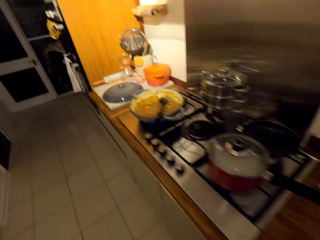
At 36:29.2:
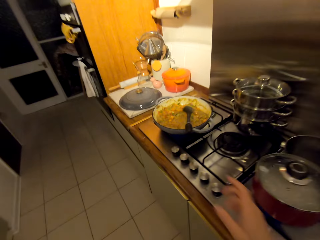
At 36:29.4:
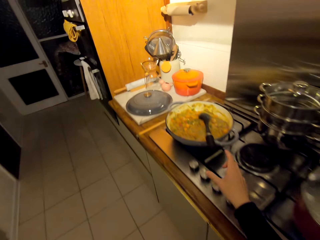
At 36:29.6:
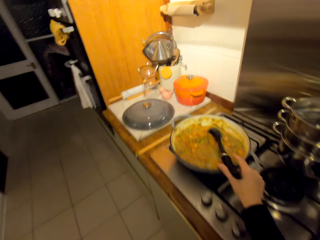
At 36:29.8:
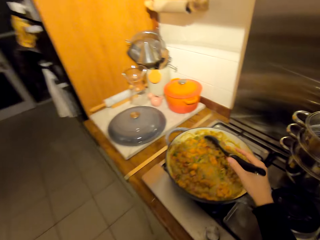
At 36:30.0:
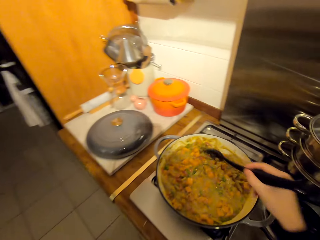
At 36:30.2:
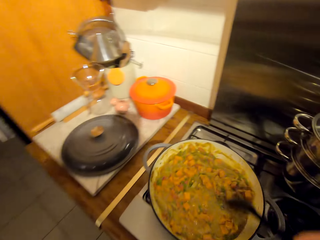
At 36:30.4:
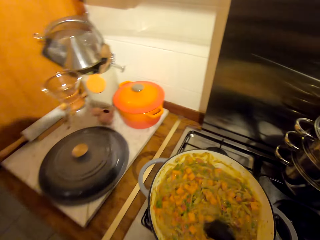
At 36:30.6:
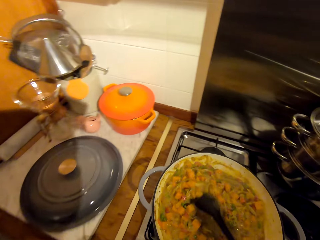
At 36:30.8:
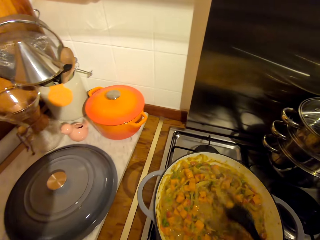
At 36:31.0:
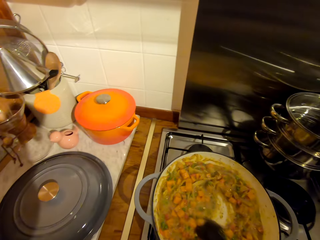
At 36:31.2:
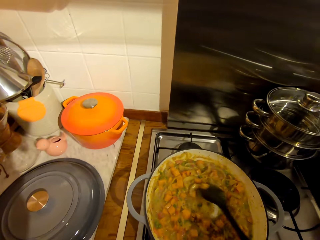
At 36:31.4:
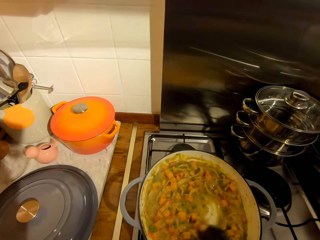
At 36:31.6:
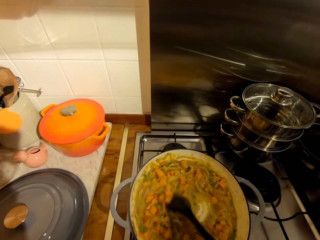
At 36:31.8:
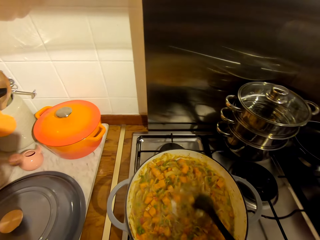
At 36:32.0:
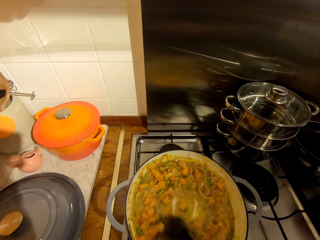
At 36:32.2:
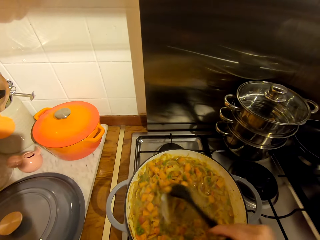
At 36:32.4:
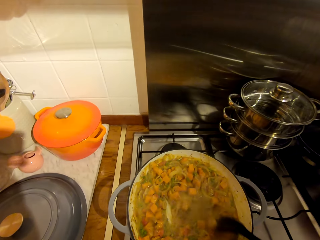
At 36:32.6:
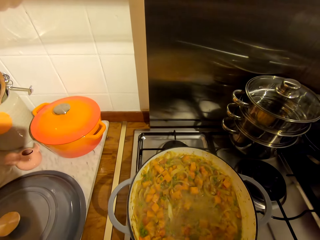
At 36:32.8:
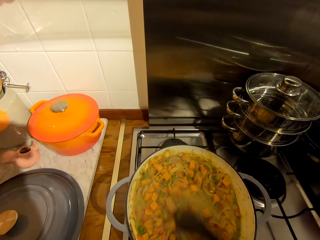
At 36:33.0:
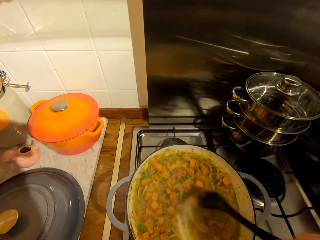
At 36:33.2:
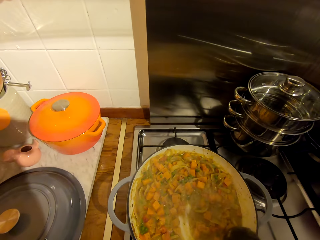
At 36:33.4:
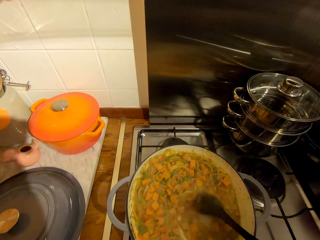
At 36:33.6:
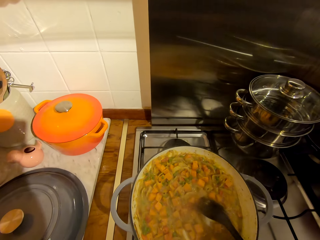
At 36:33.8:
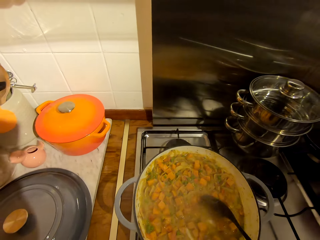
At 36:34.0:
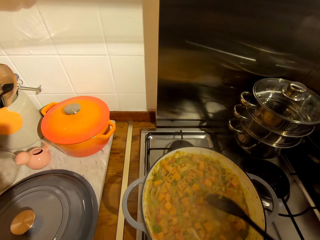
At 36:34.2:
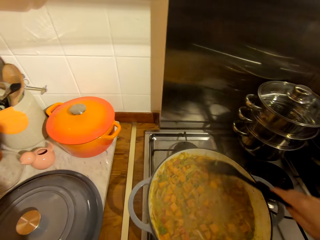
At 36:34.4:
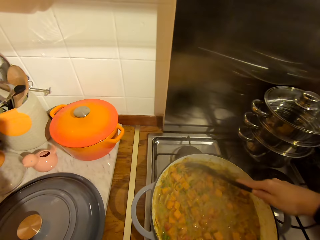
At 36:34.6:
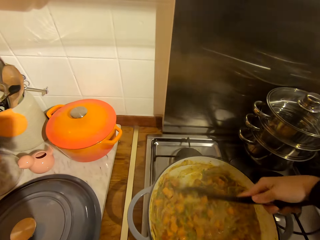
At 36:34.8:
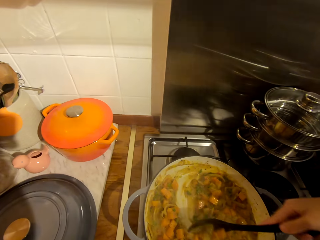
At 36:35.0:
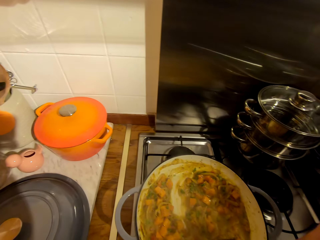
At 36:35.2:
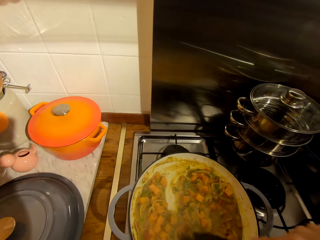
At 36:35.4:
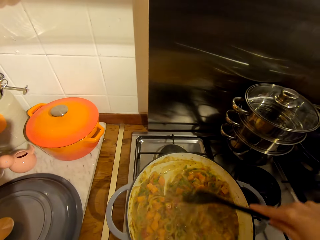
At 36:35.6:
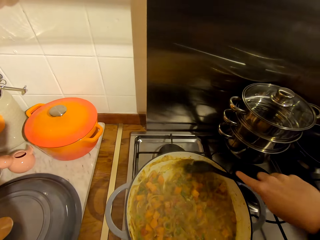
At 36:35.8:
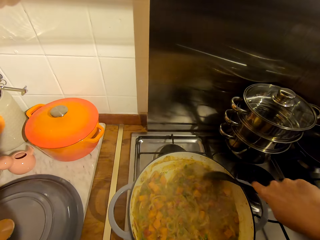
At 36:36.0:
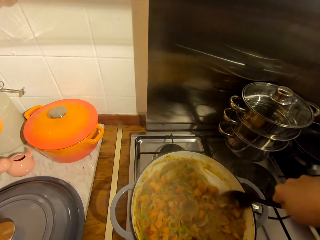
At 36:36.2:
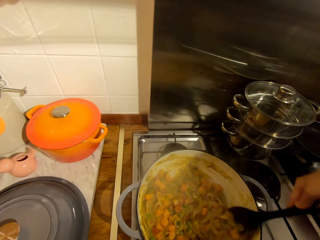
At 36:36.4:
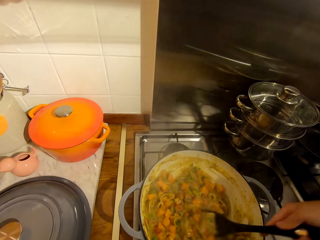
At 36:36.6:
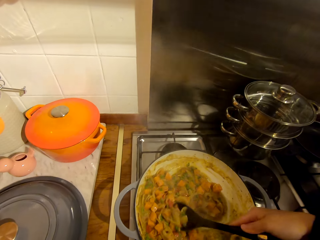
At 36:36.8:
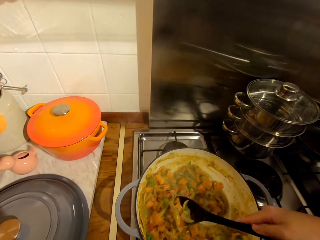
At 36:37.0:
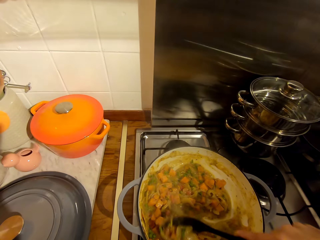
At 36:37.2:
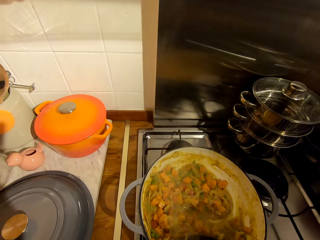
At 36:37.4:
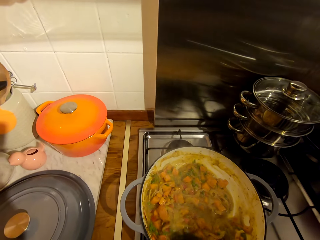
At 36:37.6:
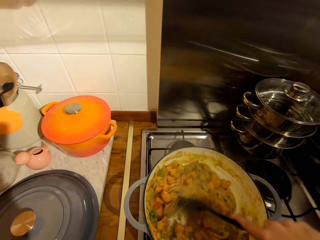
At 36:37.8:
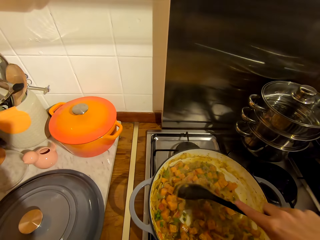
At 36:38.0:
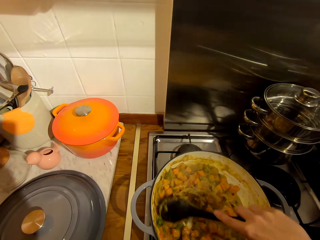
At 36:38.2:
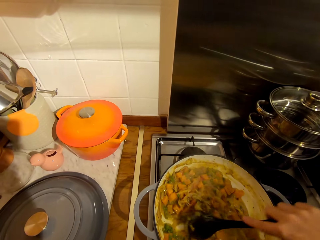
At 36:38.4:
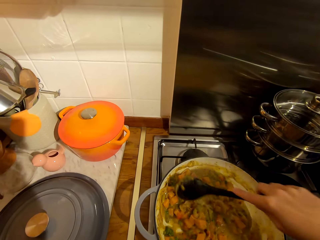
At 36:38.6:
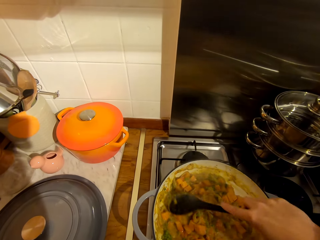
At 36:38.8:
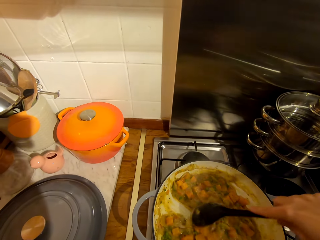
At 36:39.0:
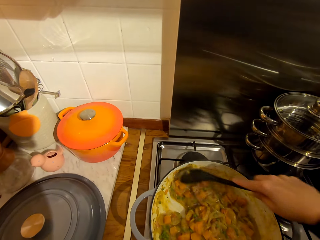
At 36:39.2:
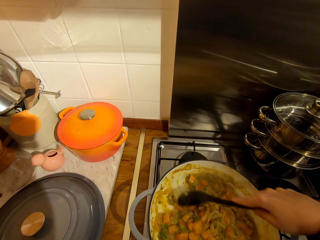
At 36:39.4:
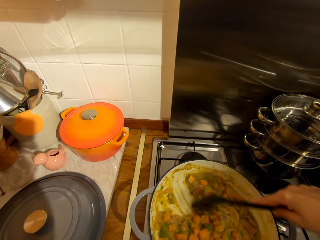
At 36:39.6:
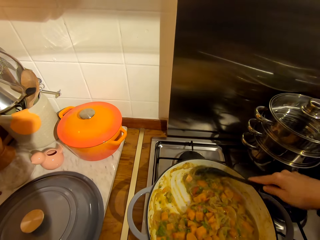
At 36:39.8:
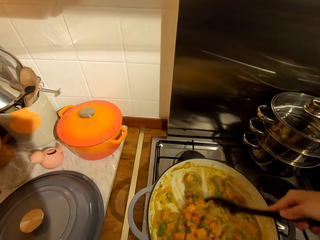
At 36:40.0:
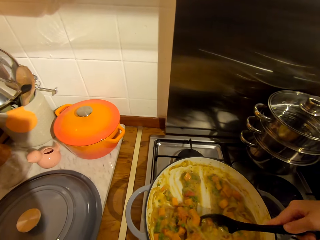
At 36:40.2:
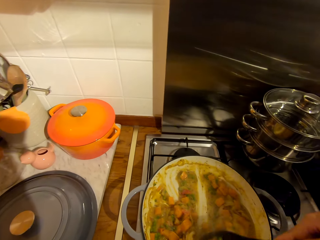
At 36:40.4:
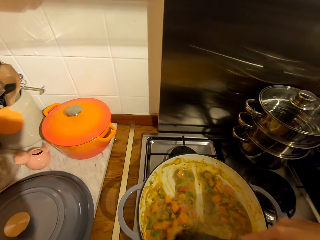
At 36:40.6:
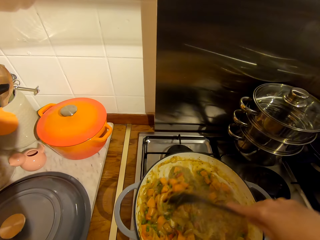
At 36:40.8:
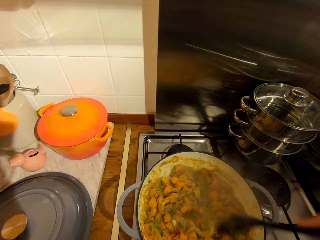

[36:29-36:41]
The camera wearer walks around the kitchen. They pick up a wooden spoon from the frying pan. They stir the carrots on the pot with the wooden spoon.

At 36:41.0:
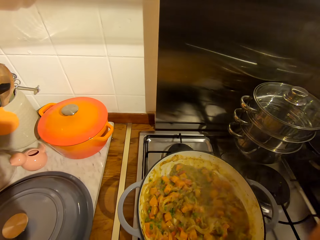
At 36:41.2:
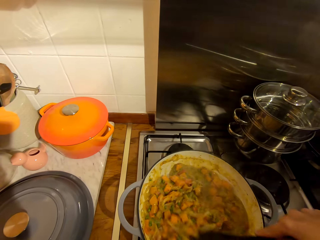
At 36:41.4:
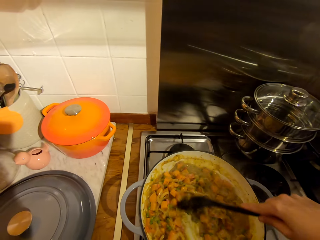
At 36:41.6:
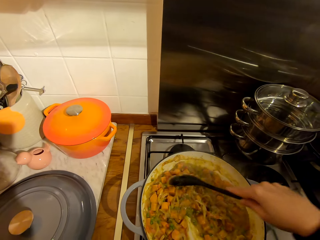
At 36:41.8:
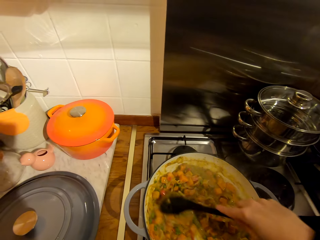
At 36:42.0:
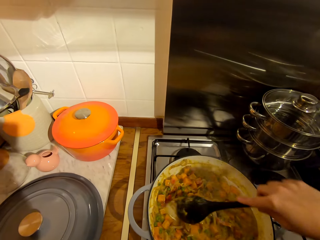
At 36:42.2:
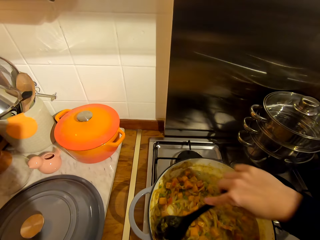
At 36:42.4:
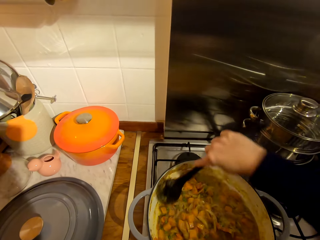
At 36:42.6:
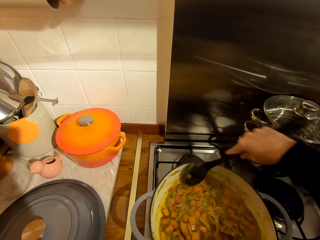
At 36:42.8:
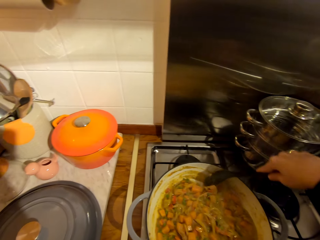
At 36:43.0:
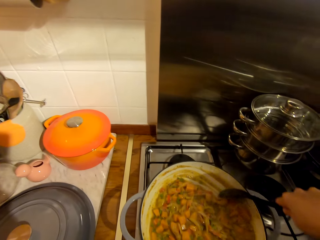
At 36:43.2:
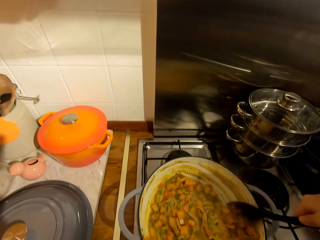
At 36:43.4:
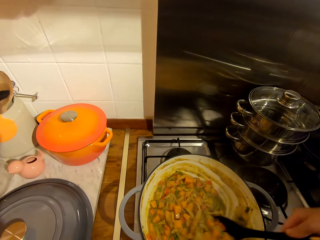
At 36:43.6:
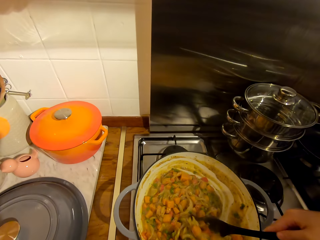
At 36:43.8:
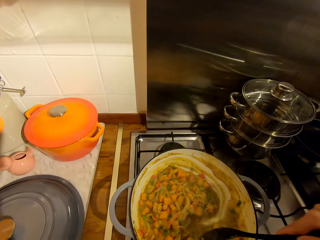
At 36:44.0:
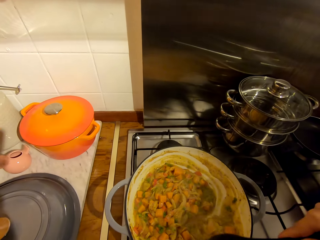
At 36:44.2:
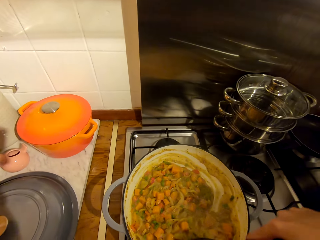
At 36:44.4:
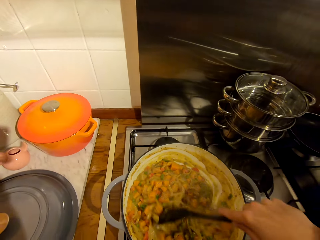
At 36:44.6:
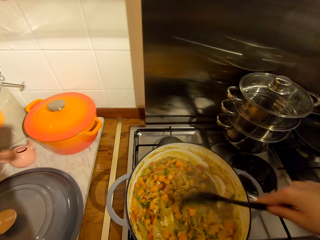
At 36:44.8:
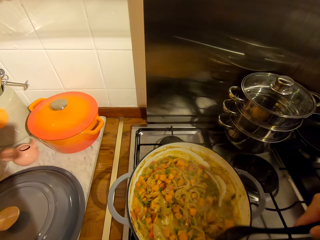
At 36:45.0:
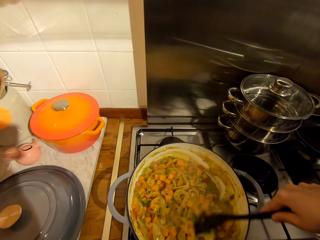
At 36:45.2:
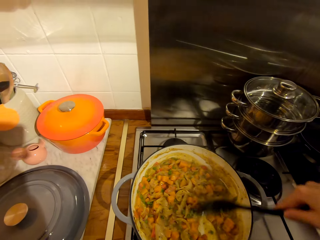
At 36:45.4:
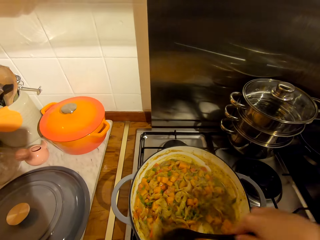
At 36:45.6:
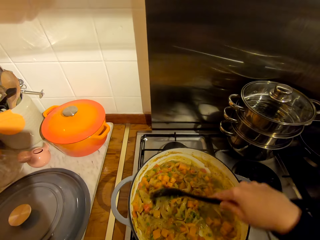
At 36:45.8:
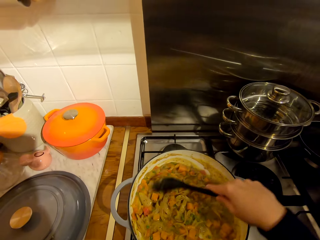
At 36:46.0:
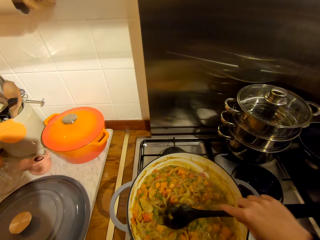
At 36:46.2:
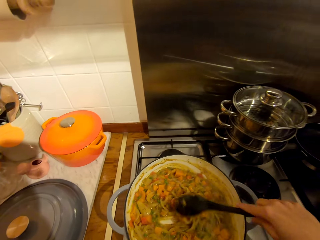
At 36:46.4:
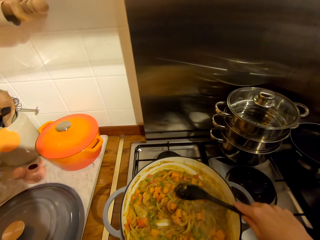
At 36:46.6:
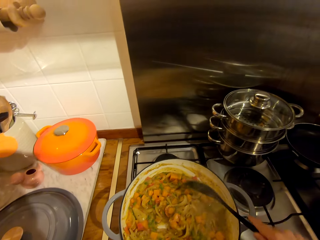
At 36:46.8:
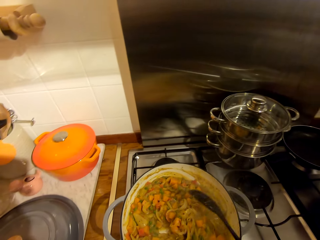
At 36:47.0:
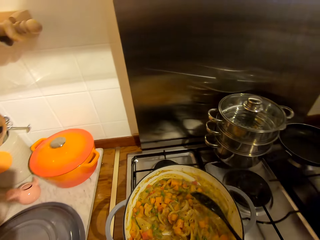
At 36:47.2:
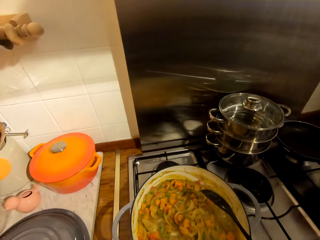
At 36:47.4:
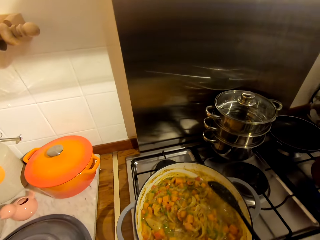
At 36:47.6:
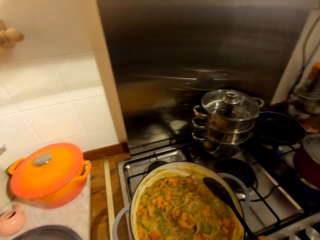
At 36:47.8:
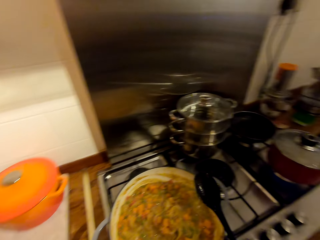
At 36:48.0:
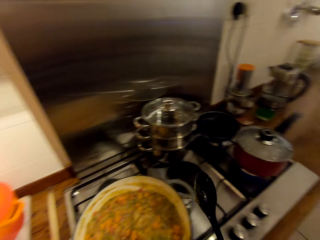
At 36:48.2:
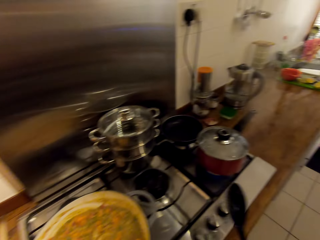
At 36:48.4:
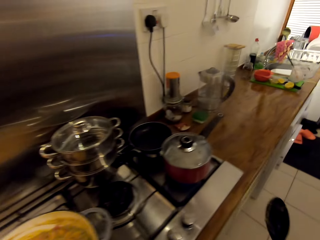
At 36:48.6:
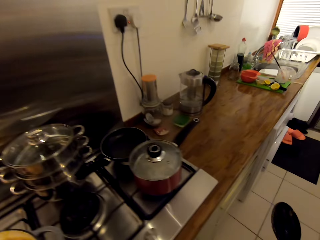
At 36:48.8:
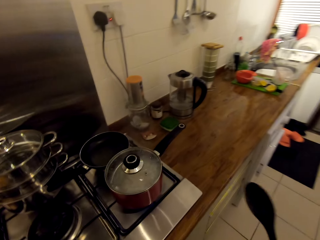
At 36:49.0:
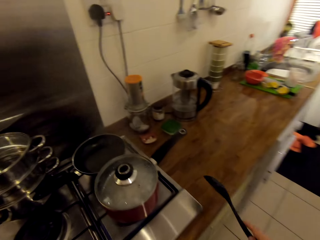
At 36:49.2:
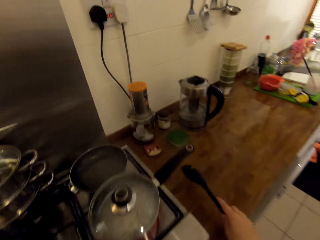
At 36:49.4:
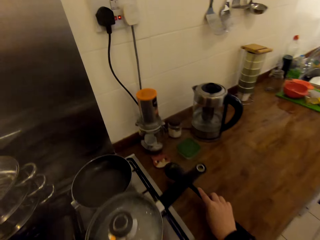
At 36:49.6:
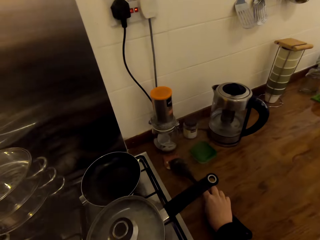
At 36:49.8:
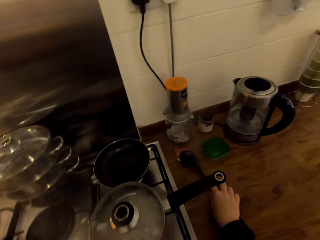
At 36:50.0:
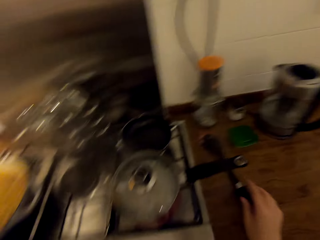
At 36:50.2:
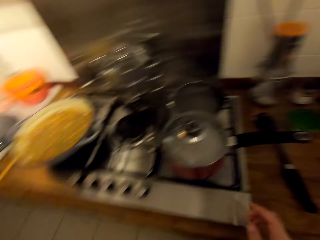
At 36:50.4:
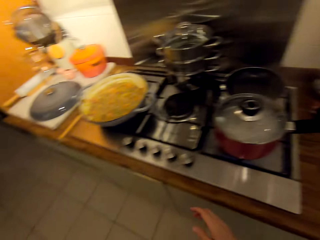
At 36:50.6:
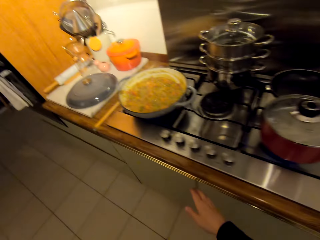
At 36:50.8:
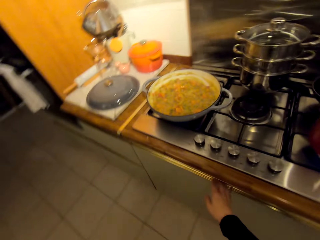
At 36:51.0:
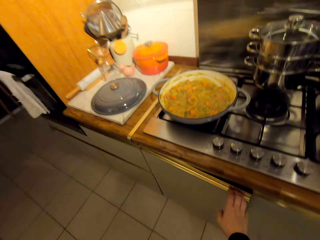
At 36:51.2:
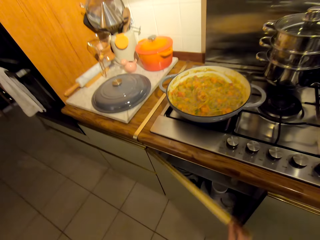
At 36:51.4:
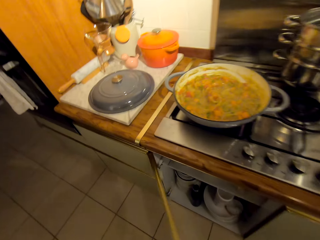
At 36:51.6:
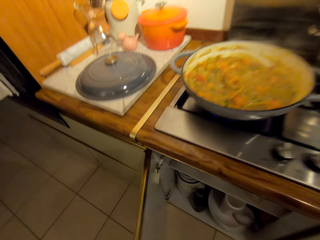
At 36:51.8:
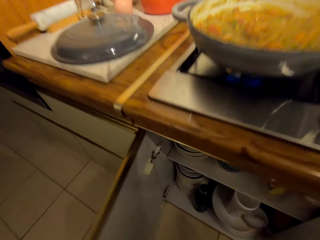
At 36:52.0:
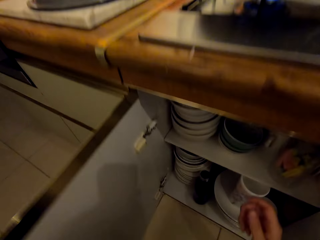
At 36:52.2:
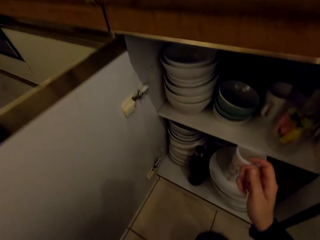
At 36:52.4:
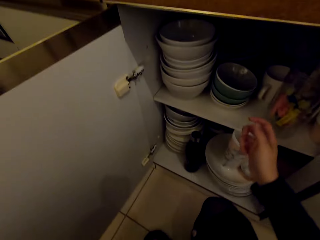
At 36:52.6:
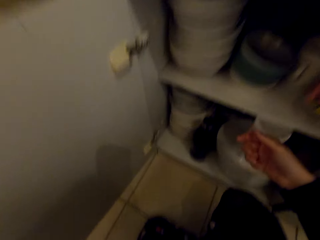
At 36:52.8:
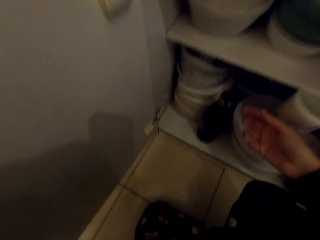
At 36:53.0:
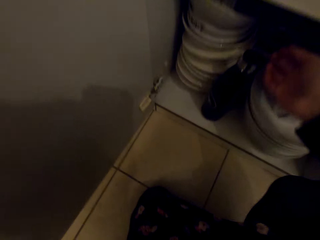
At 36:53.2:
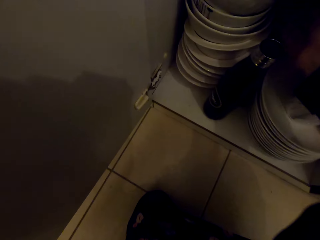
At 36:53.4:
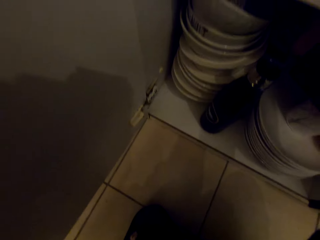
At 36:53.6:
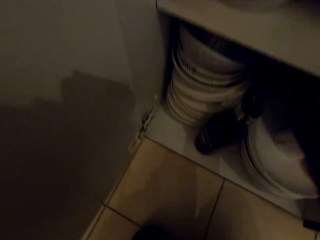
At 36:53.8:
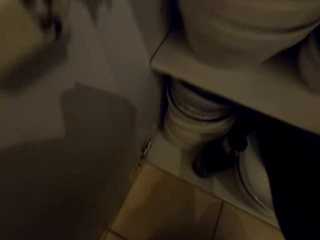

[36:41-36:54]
The camera wearer hits the wooden spoon against the frying pan. They walk around the kitchen, put the wooden spoon on the countertop, walk around the kitchen, open the base cabinet door and squat in the kitchen.
